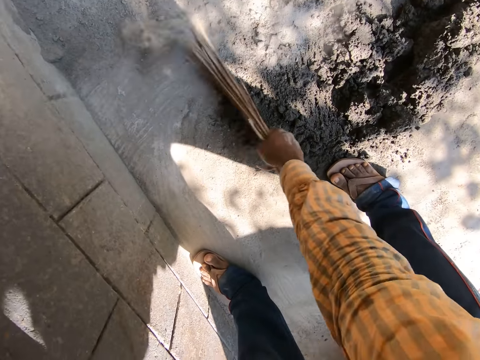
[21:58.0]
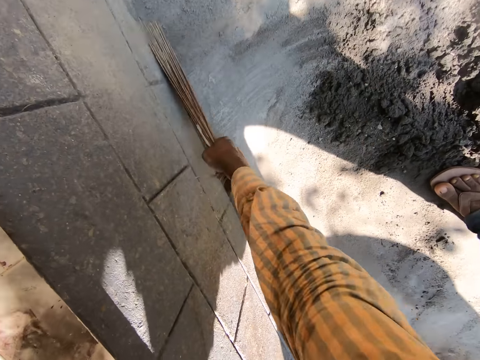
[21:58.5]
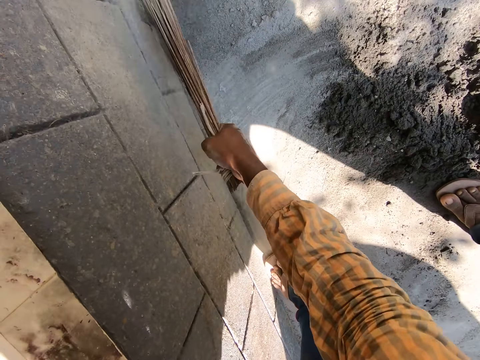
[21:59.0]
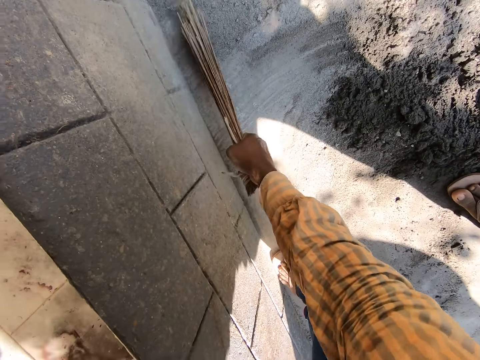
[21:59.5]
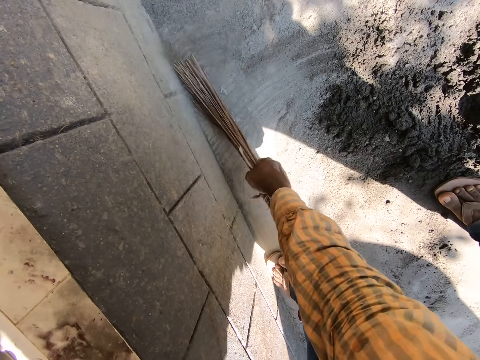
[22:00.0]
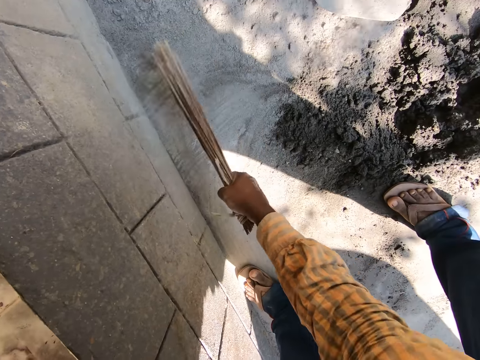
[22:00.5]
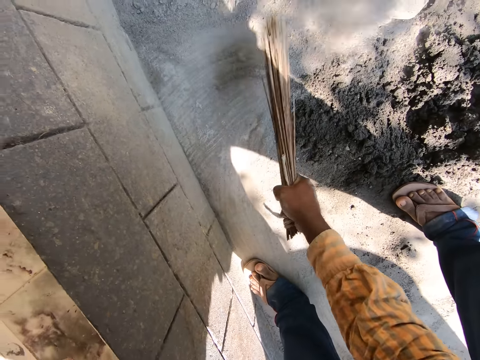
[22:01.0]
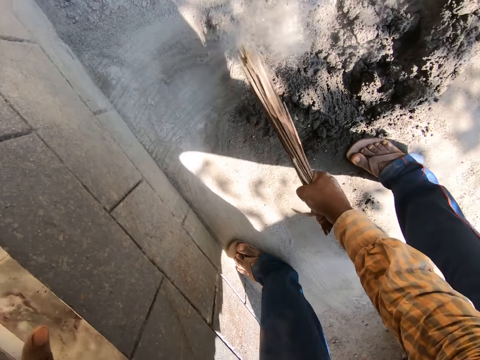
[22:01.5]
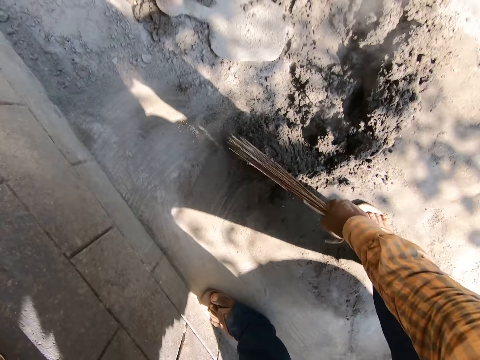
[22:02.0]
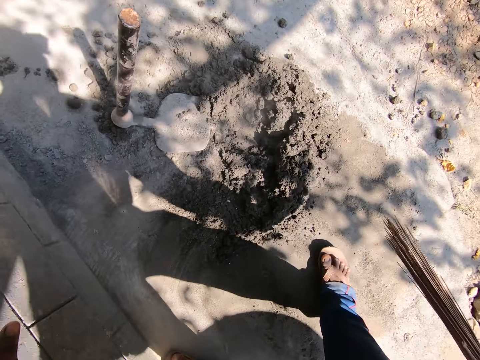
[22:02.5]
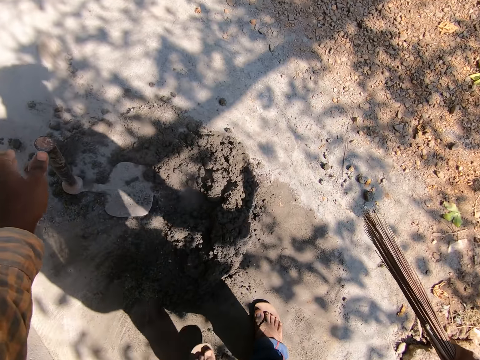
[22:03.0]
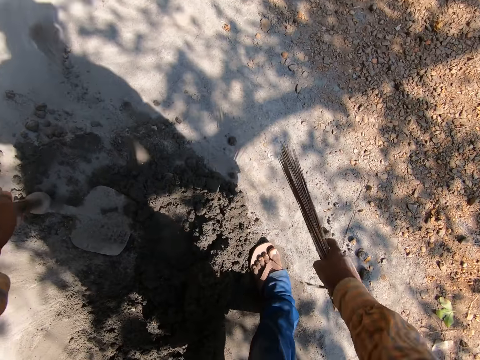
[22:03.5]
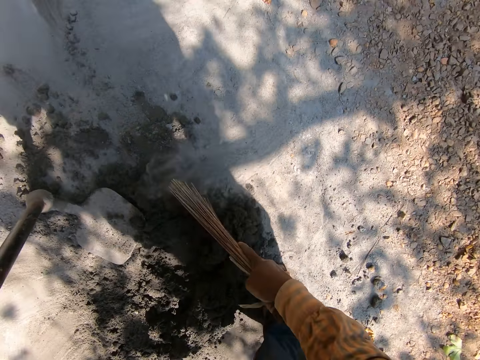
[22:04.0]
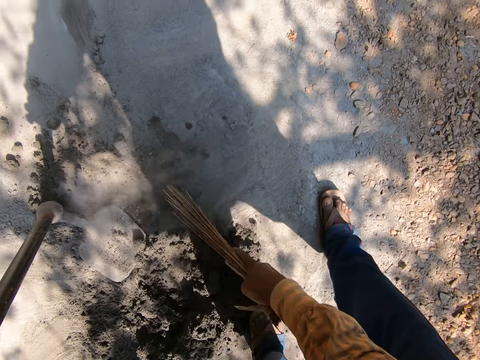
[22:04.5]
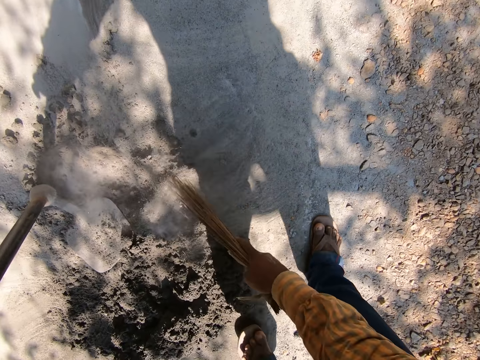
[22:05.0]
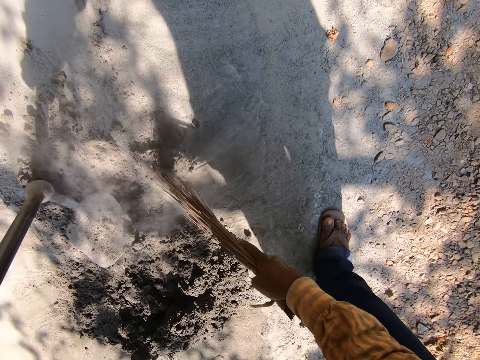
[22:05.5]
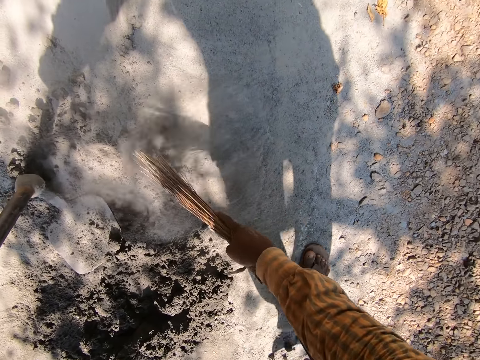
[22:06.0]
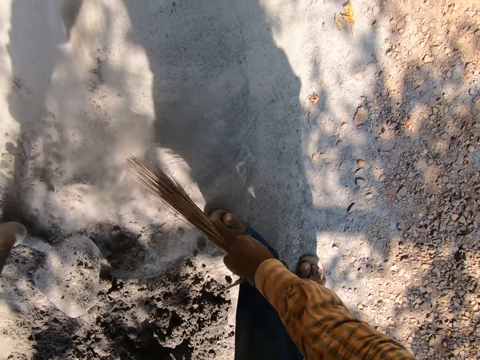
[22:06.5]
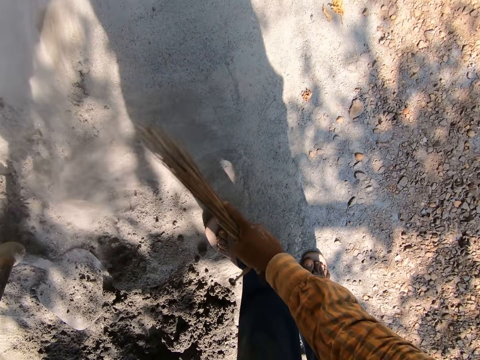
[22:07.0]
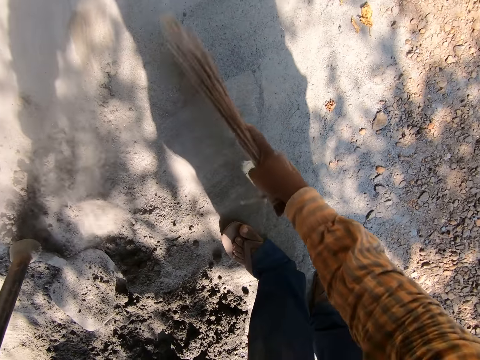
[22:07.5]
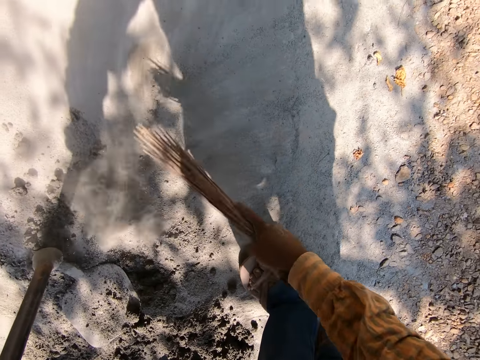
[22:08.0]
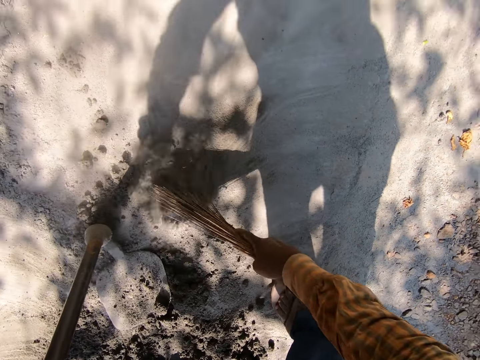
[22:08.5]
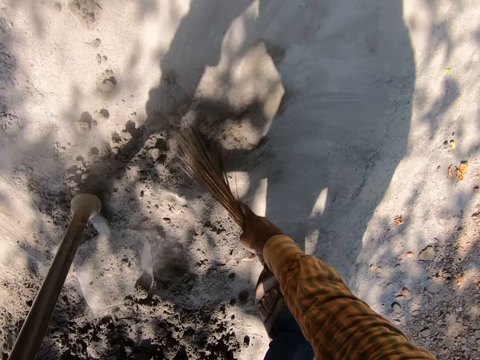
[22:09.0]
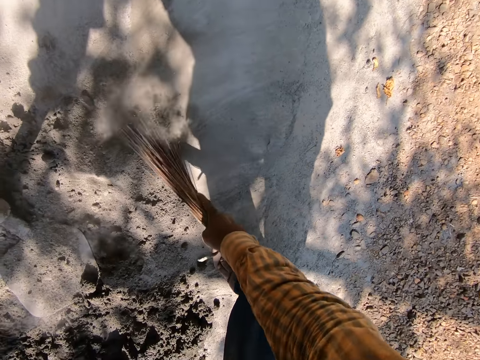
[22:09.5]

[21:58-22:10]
The camera wearer holds the handle of a hoe with his left hand. He sweeps the floor with the broom in his right hand.

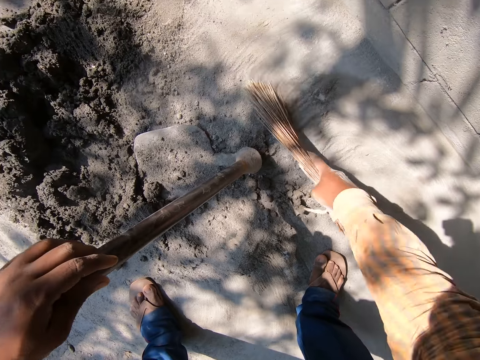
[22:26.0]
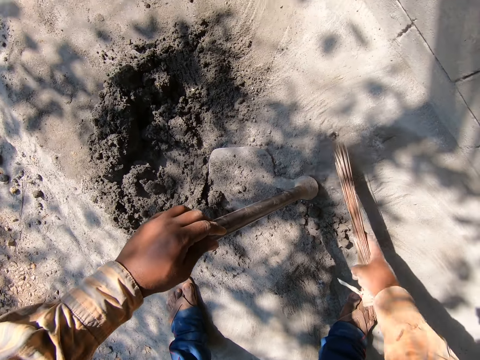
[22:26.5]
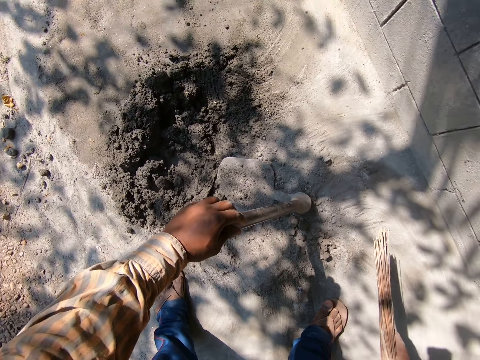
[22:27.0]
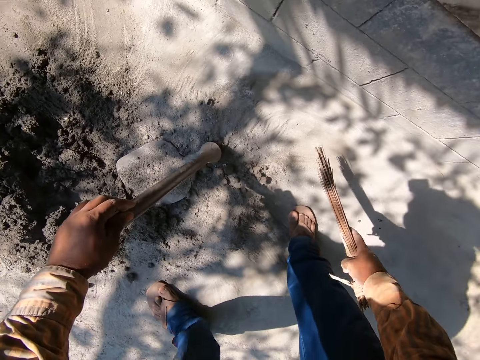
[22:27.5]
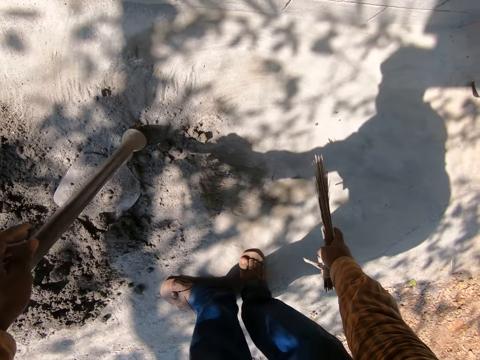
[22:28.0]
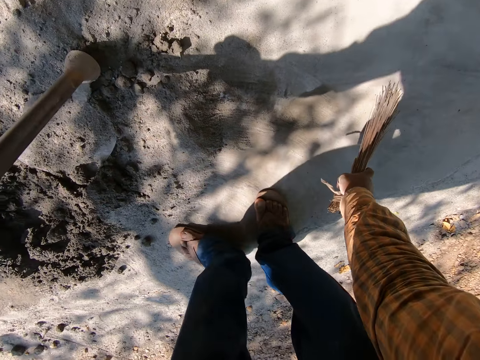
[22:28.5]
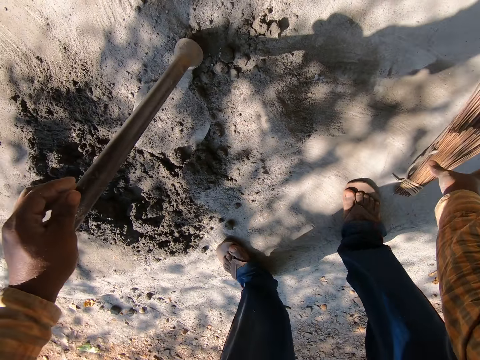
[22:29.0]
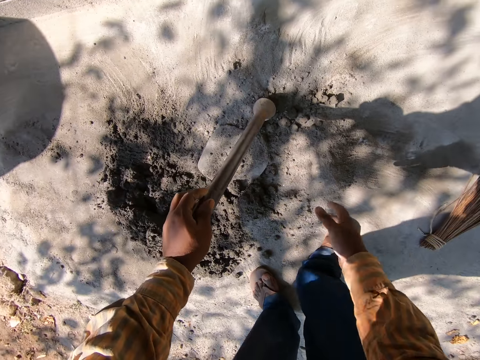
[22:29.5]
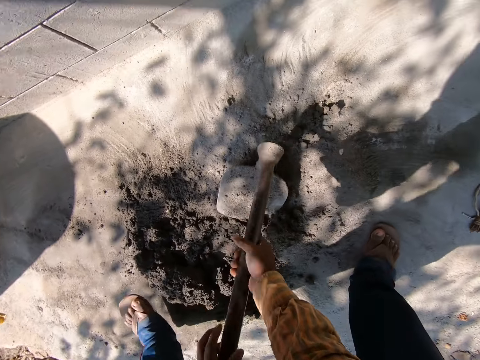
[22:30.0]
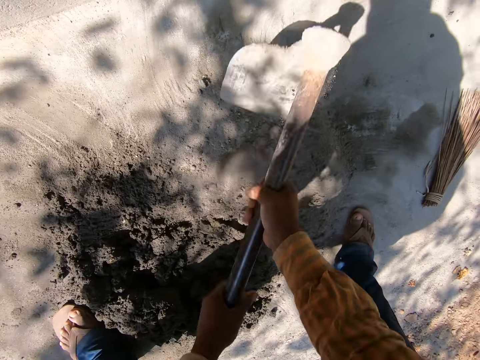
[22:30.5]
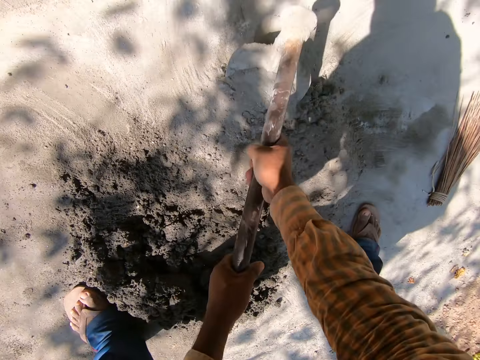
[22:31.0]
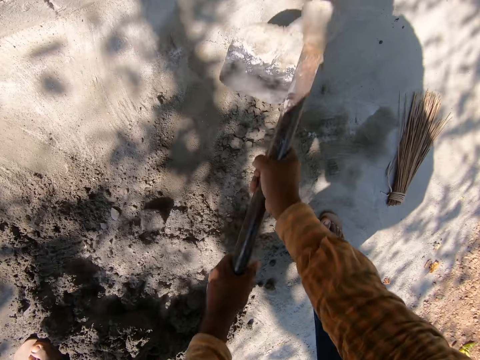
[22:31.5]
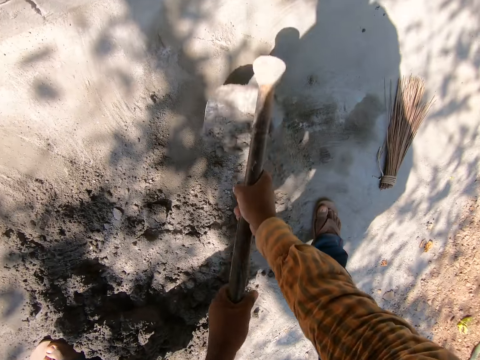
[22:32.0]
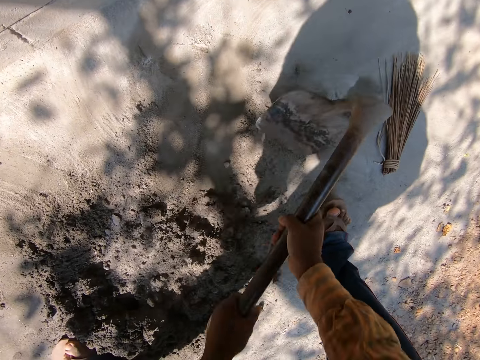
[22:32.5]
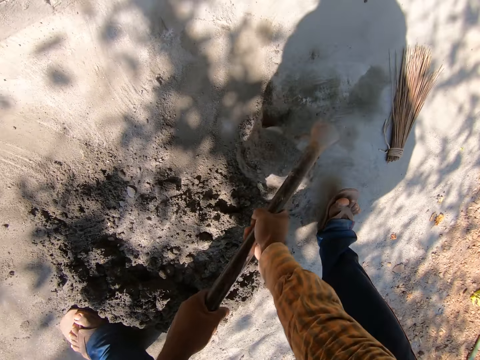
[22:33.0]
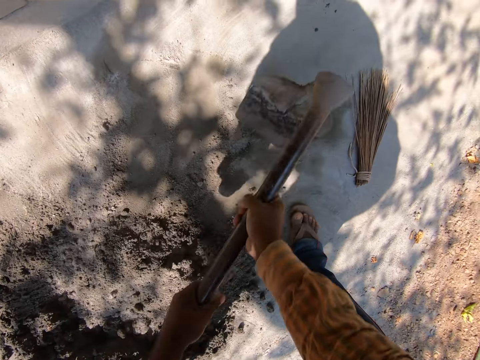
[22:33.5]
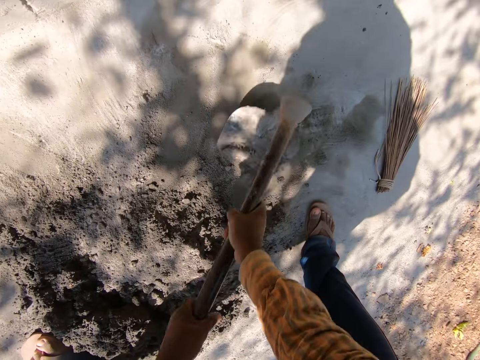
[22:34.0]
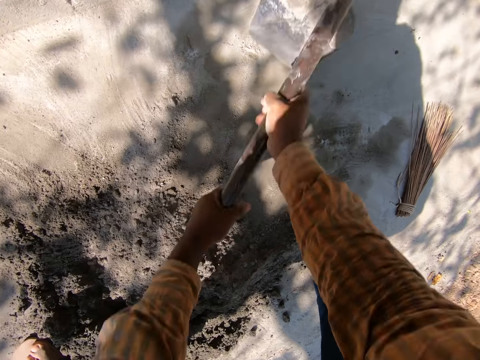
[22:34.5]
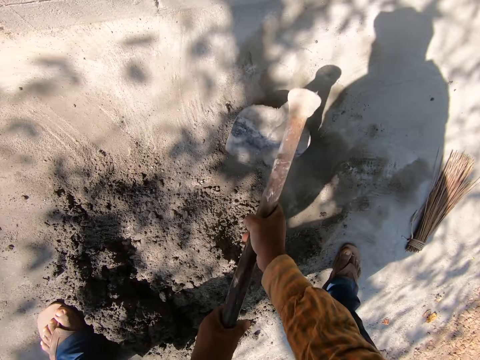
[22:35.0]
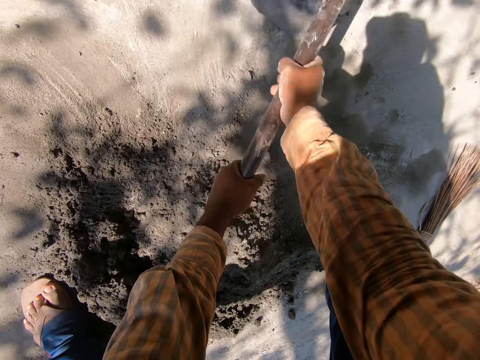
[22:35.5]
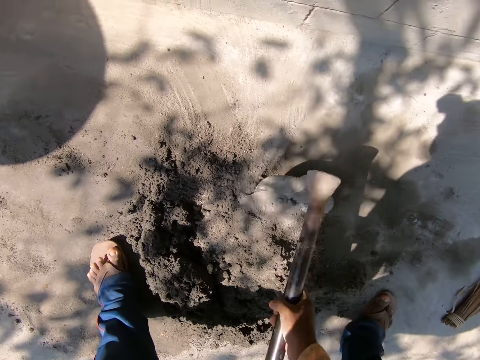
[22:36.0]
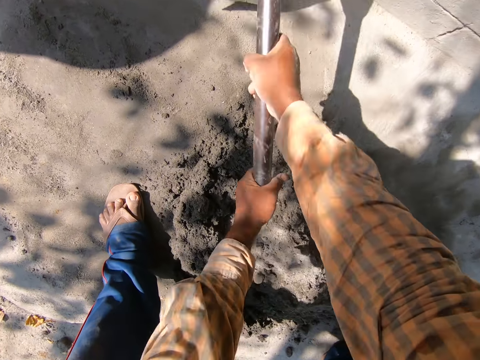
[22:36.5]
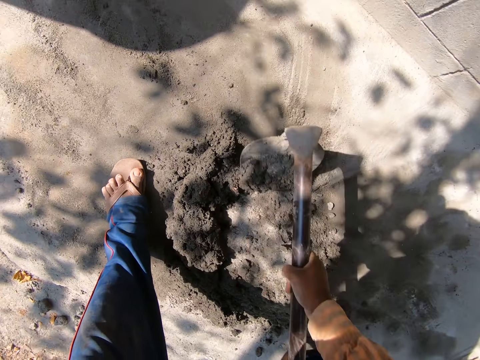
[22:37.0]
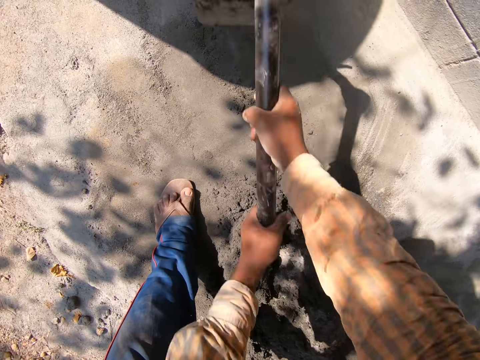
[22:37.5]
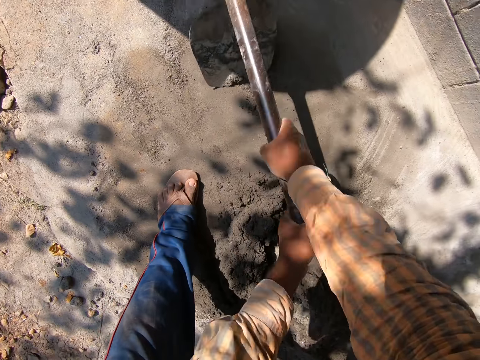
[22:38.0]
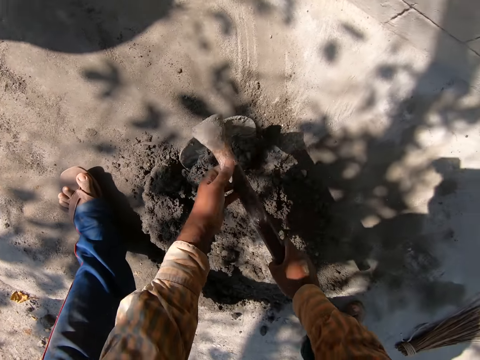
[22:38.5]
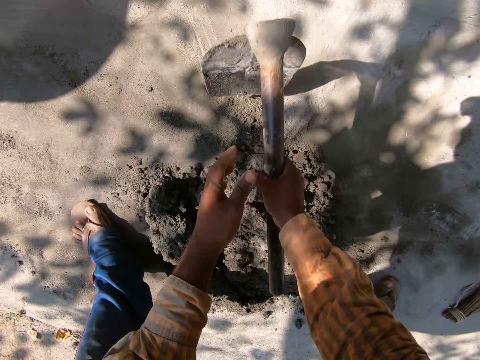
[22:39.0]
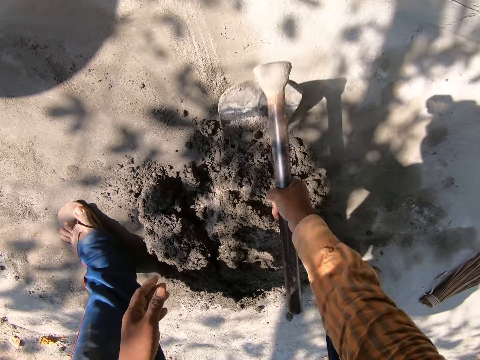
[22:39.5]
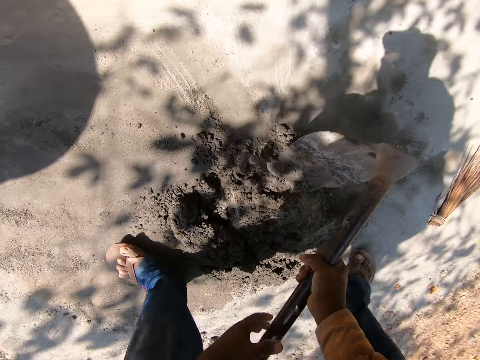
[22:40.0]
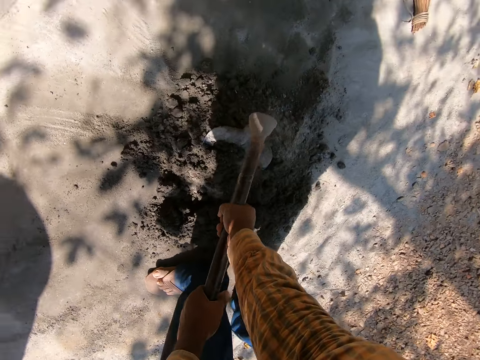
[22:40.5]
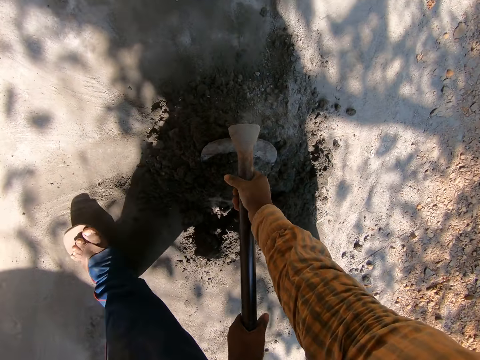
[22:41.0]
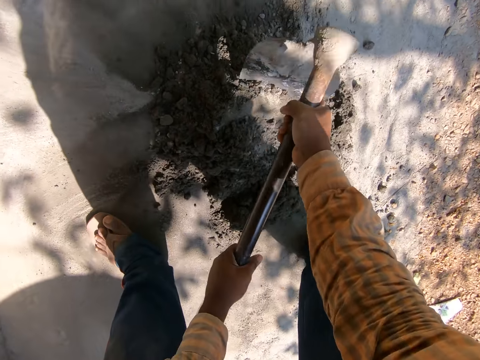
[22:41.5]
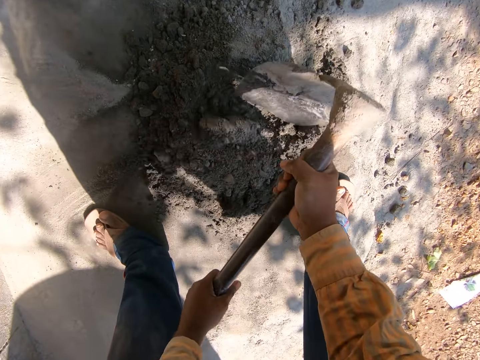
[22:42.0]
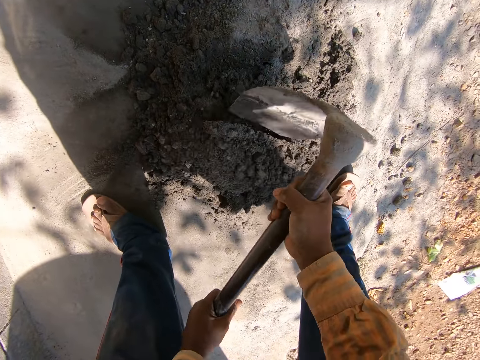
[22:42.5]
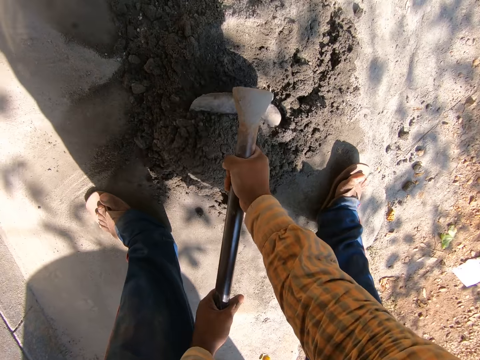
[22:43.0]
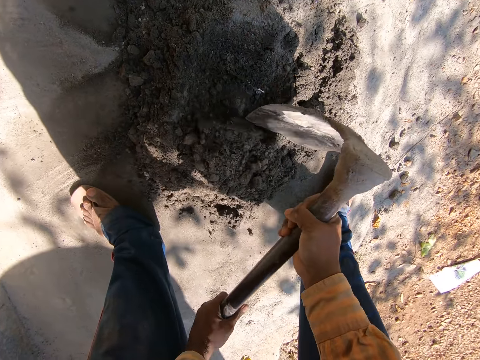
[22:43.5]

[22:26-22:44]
The camera wearer puts the broom down. They pick up the hoe on the ground with both hands. They gather mortar with the hoe. They scrape some cement on the ground with the hoe in both hands.
